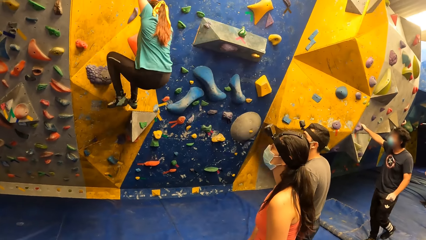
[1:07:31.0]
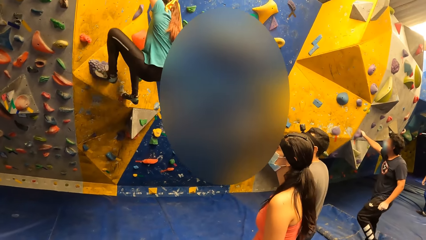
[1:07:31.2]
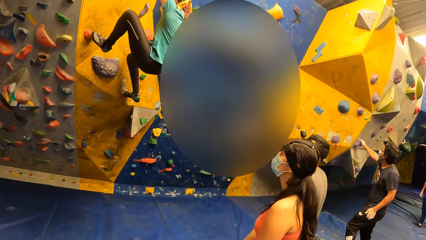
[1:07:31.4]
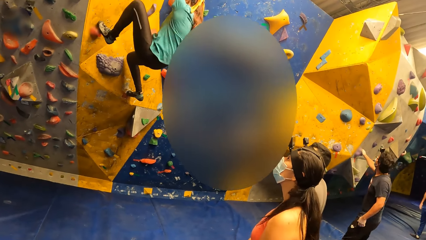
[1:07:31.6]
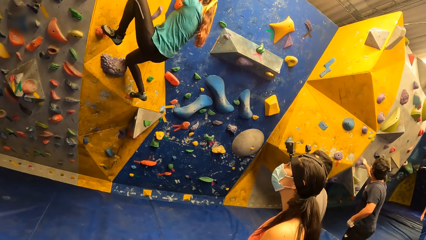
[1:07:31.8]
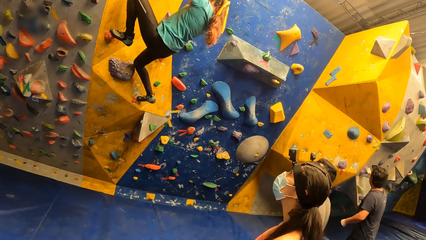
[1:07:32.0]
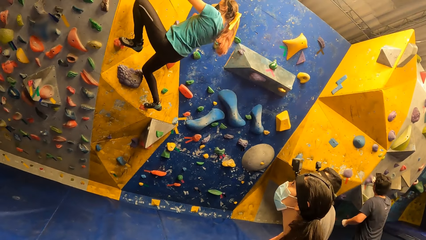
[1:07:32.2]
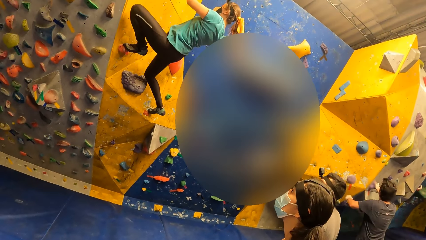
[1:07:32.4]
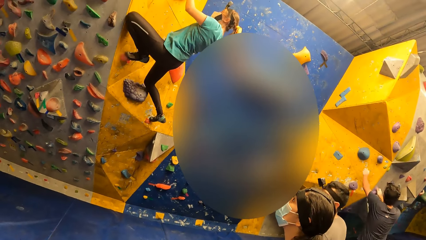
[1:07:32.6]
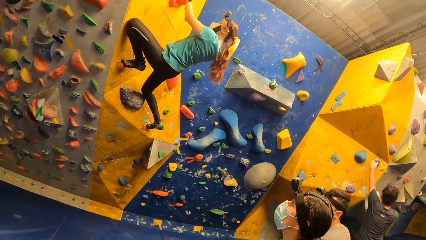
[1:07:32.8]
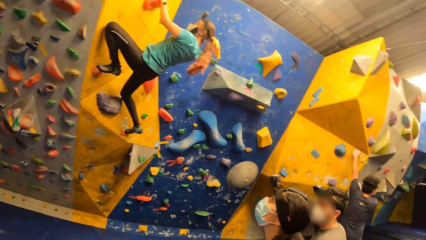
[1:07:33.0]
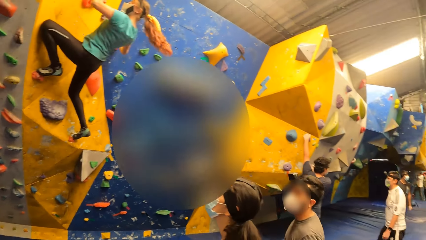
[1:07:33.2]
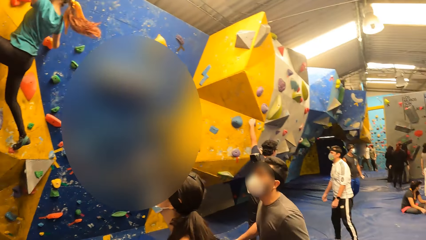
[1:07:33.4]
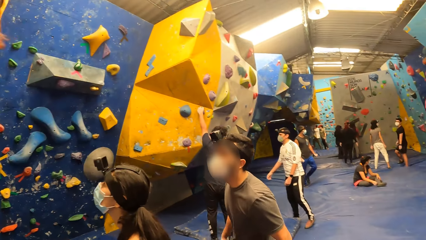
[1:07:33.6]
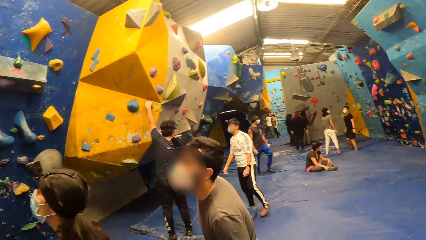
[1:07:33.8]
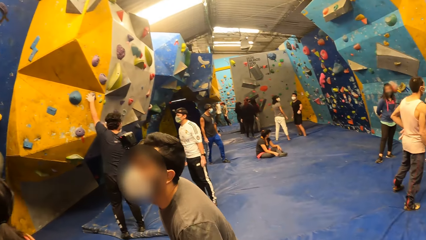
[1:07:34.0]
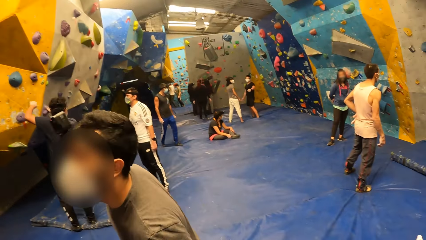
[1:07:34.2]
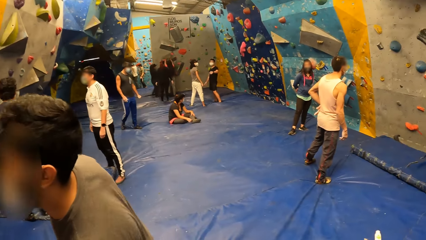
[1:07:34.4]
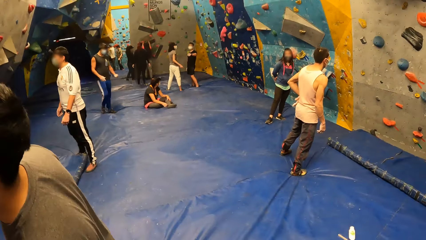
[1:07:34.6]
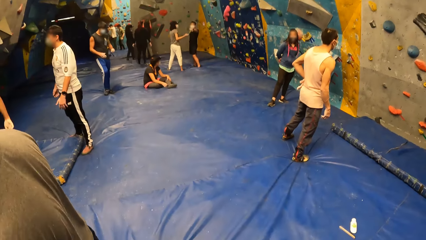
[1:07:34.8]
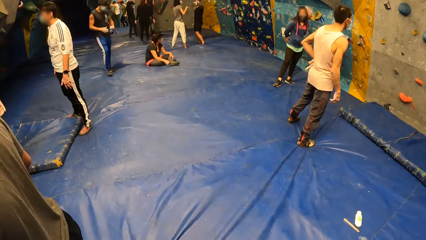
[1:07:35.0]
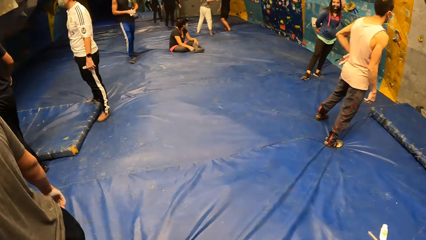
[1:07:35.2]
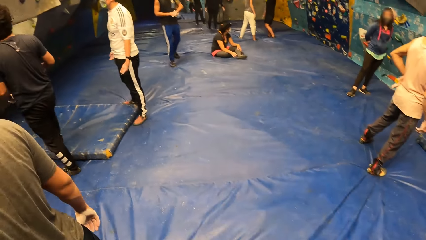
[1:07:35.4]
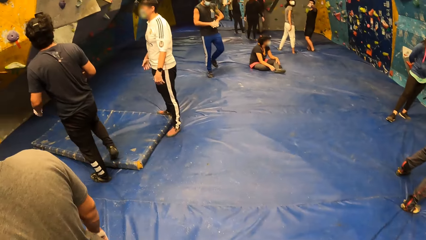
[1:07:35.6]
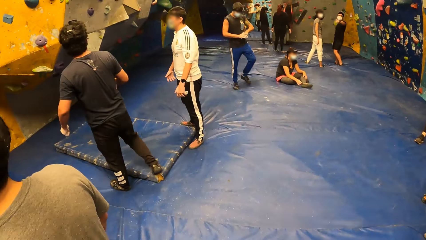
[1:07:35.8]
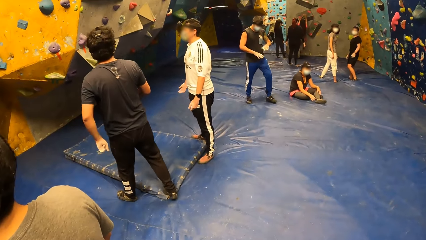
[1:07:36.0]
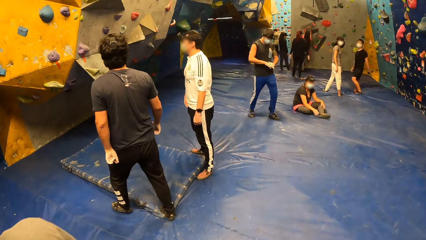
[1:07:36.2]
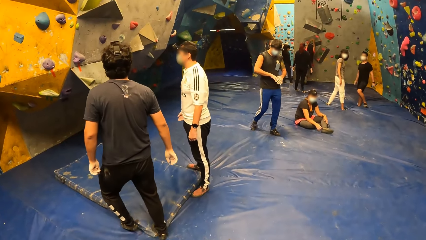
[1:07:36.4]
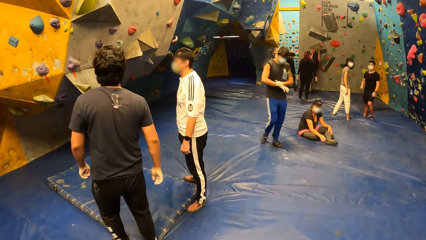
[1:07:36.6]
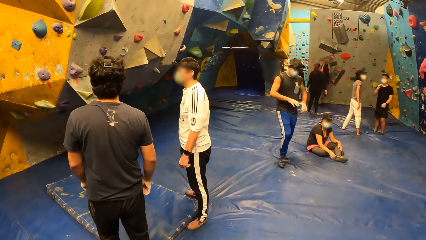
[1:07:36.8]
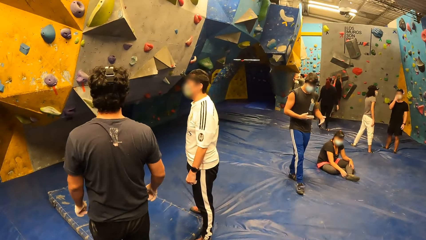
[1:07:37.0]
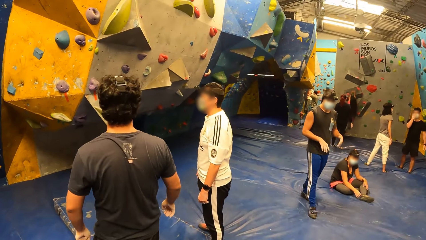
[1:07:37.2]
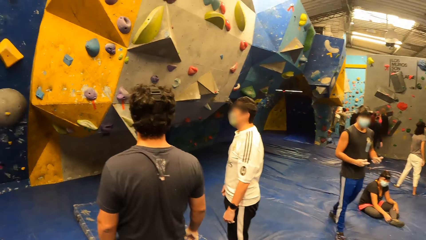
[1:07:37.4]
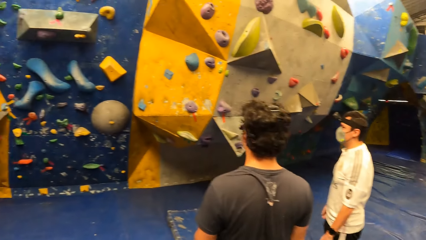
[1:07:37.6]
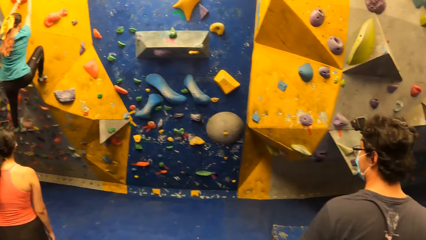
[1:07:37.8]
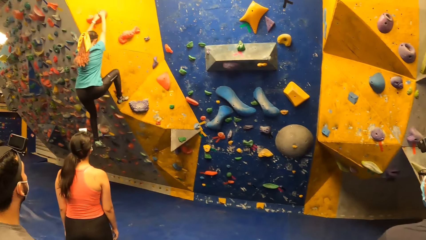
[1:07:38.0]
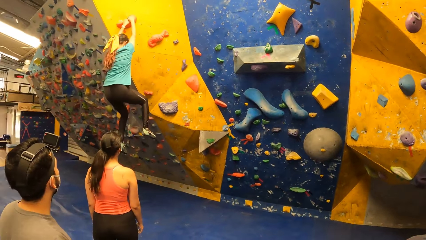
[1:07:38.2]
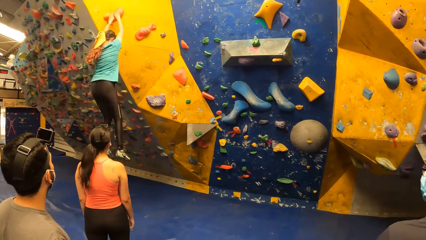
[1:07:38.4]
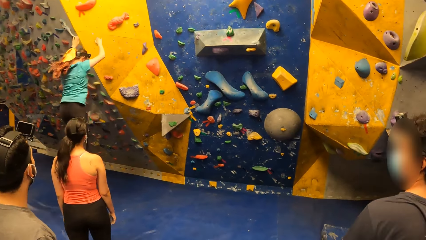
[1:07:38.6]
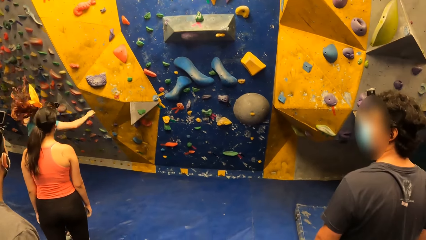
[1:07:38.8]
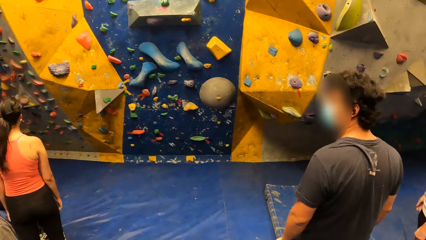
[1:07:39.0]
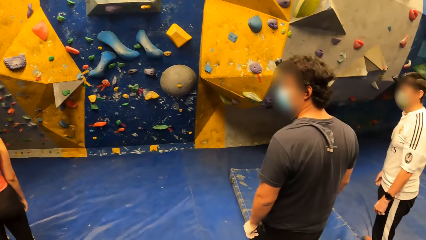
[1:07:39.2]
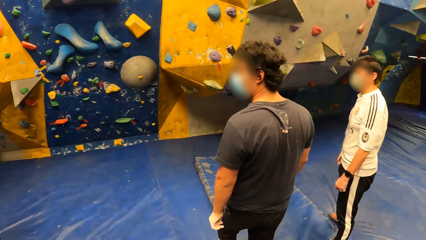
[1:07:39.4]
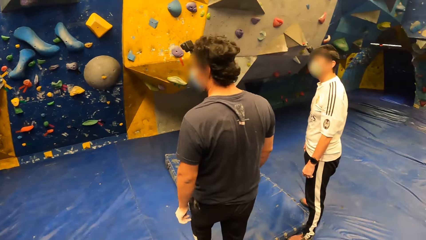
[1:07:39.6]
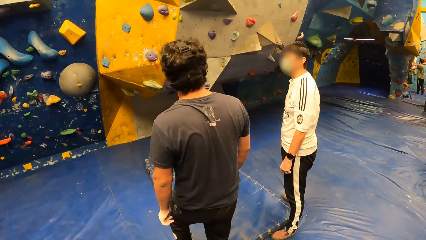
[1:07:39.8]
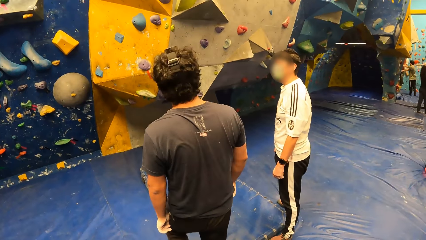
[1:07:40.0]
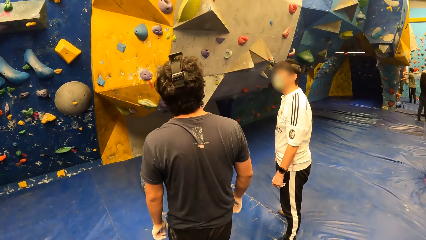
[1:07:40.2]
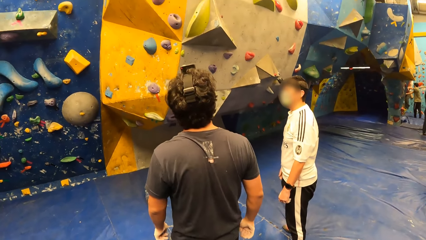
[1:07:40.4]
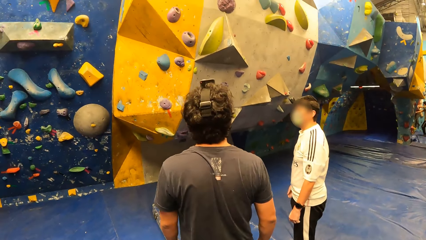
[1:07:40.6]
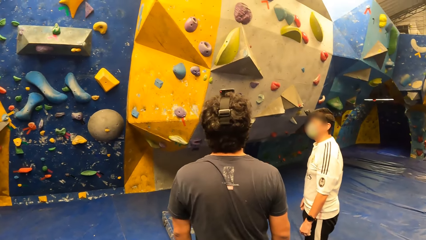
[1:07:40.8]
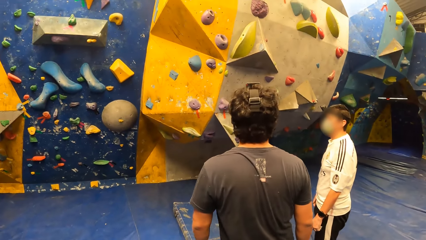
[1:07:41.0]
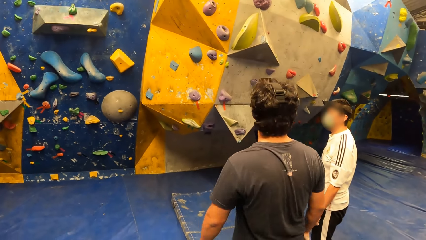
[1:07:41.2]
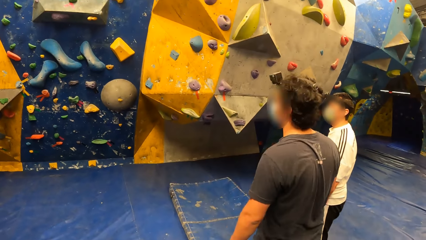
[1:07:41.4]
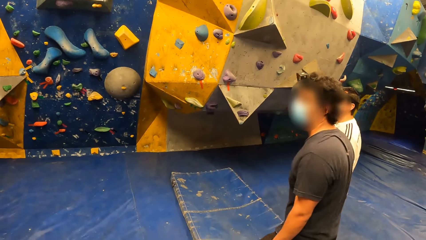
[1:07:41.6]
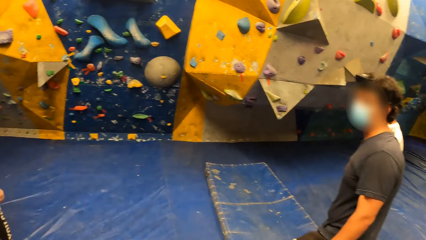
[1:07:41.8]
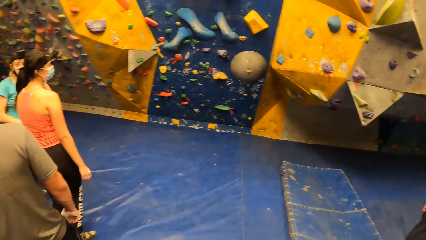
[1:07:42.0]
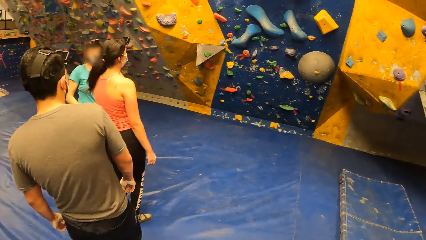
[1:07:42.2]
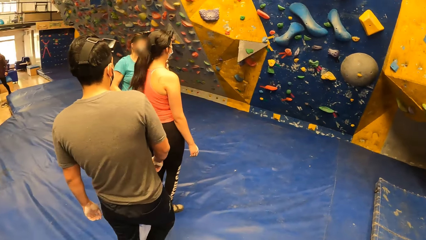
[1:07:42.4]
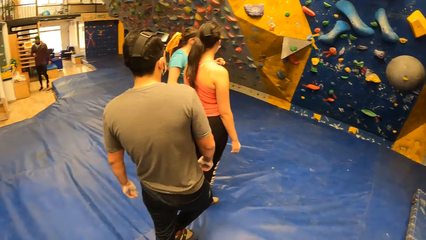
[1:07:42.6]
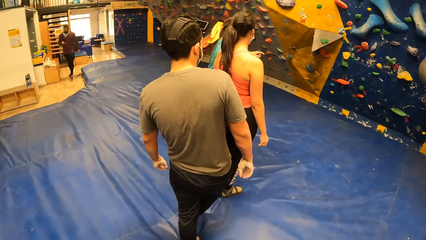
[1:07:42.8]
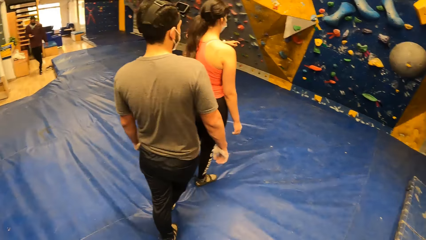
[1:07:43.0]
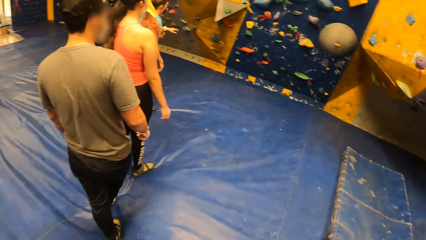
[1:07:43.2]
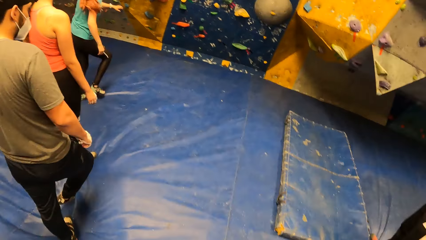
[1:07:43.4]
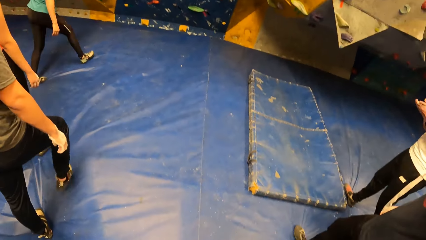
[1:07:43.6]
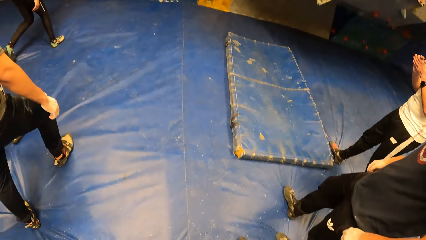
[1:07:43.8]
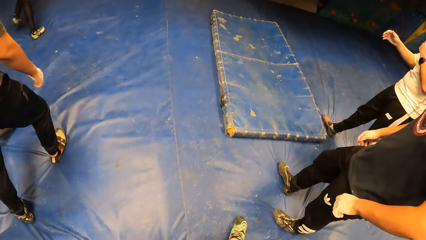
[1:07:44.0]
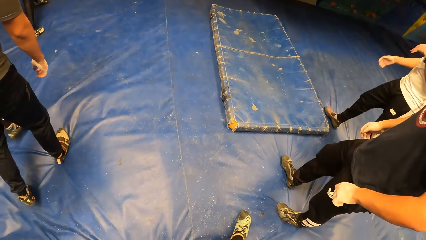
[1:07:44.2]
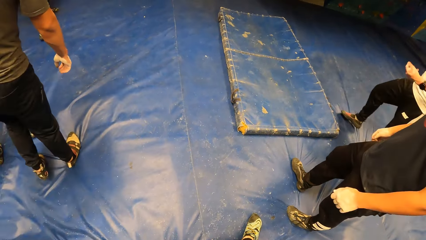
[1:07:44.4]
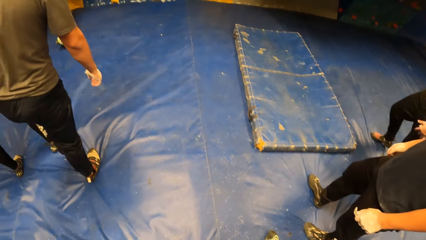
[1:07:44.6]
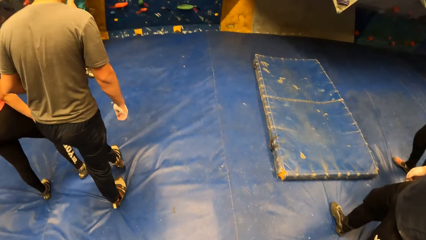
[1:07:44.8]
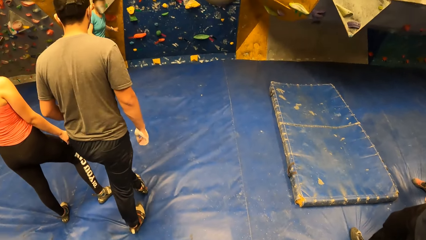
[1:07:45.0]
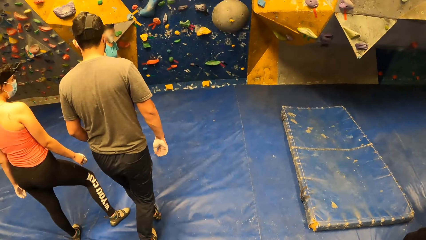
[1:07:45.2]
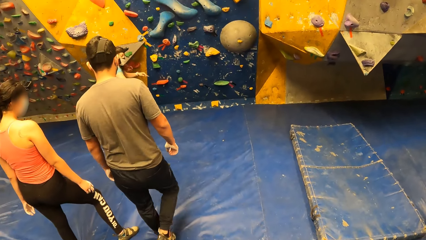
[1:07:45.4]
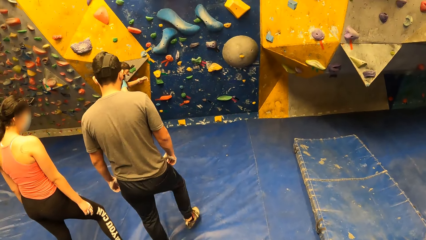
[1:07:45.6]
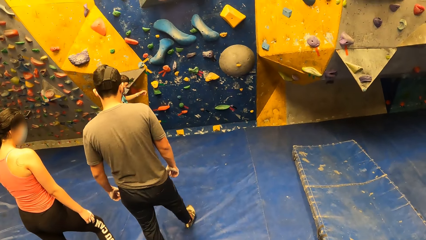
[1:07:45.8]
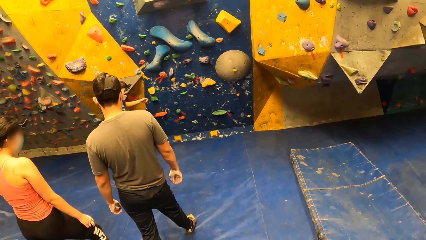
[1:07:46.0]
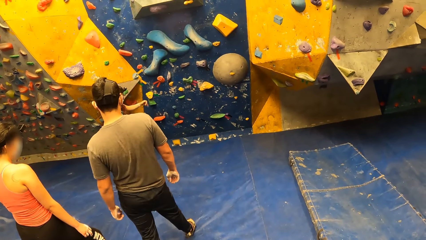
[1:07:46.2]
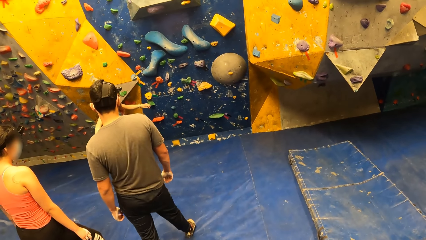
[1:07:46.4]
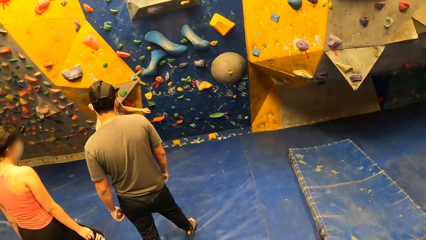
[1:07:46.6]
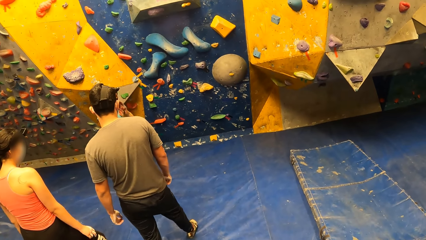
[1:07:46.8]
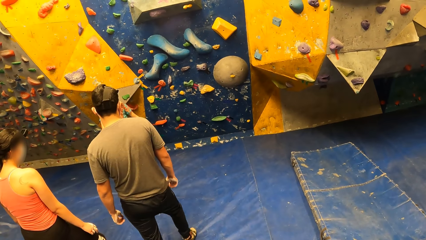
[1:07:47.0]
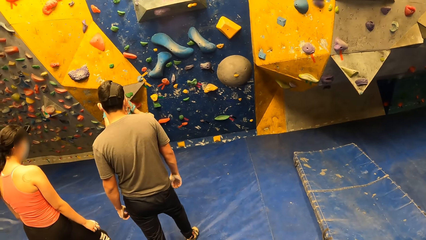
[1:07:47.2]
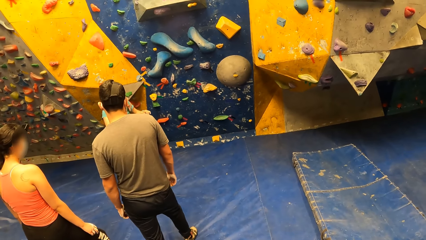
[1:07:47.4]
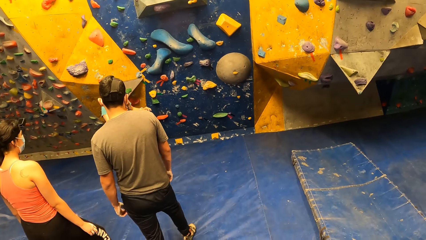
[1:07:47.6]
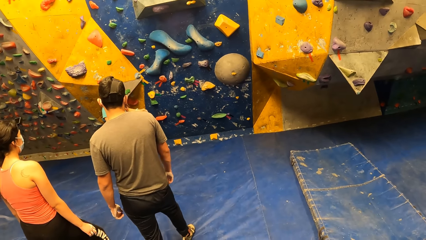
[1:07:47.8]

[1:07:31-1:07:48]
The camera wearer walks around the room.
